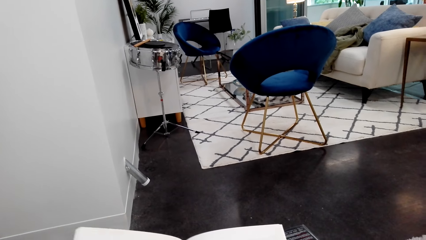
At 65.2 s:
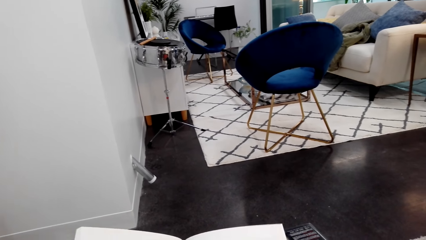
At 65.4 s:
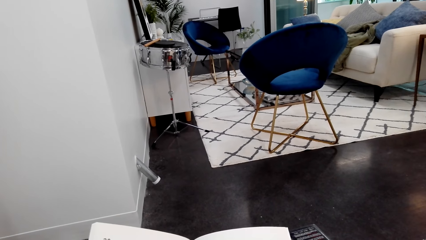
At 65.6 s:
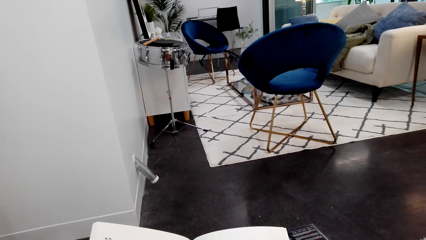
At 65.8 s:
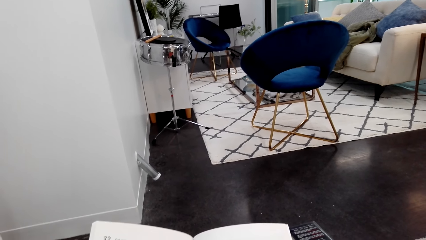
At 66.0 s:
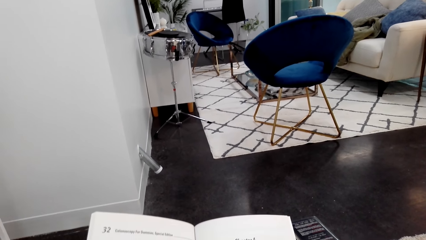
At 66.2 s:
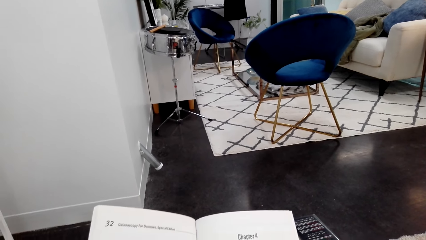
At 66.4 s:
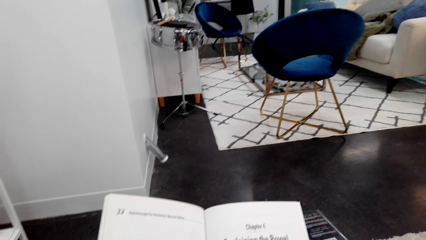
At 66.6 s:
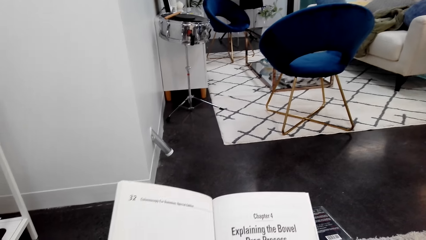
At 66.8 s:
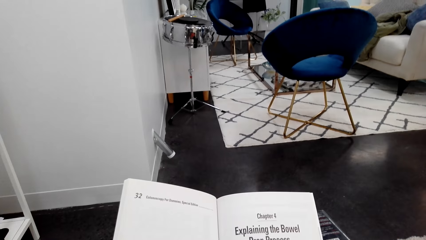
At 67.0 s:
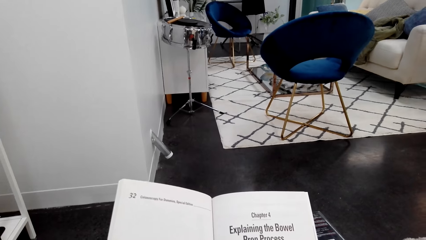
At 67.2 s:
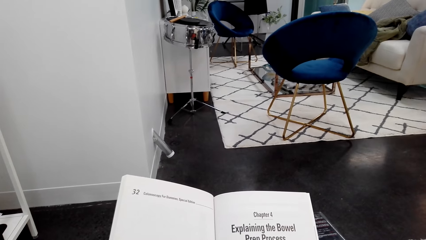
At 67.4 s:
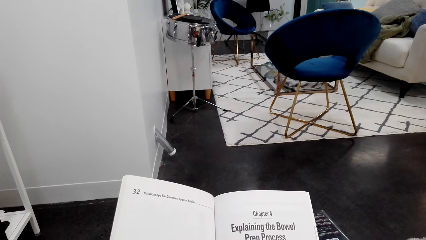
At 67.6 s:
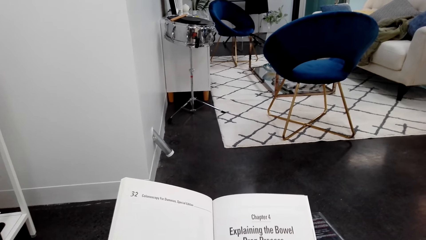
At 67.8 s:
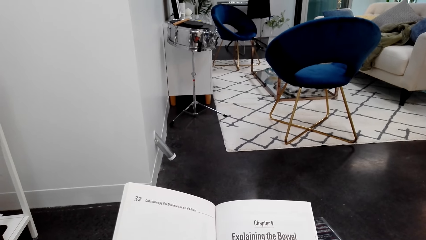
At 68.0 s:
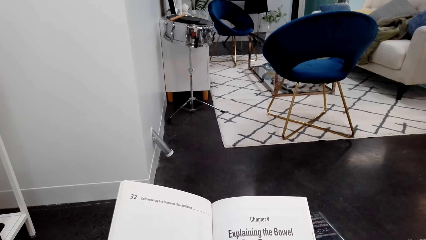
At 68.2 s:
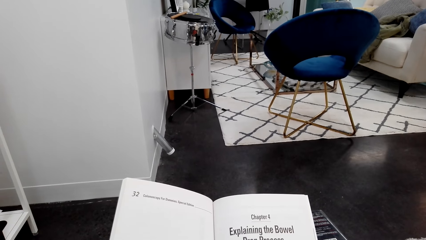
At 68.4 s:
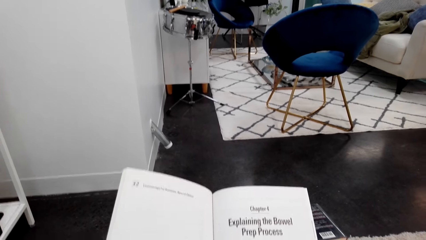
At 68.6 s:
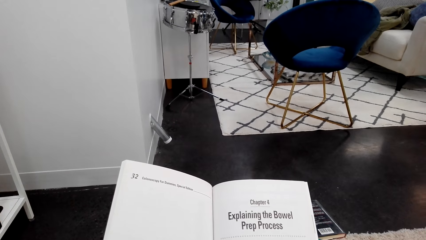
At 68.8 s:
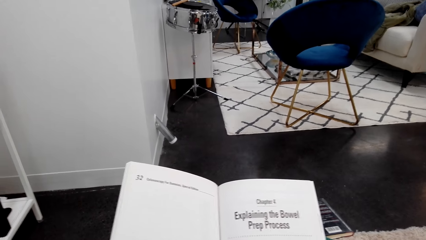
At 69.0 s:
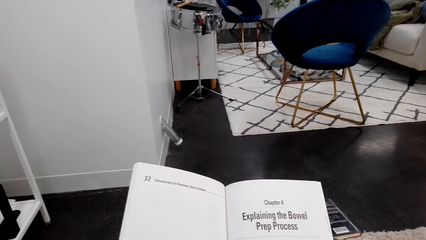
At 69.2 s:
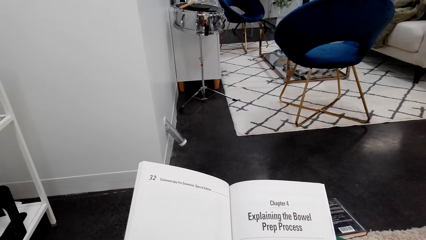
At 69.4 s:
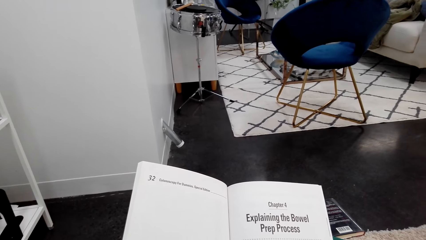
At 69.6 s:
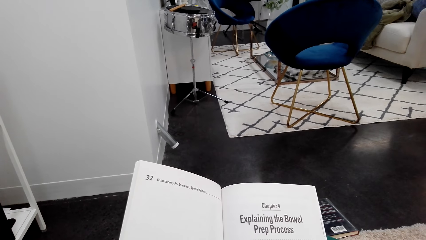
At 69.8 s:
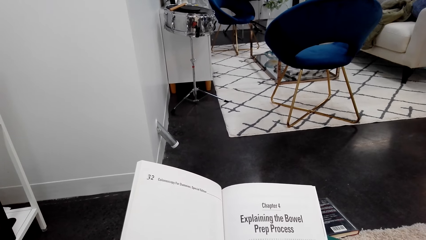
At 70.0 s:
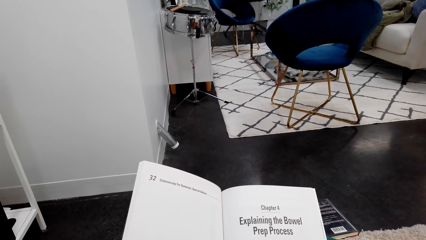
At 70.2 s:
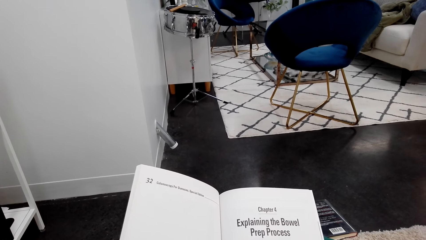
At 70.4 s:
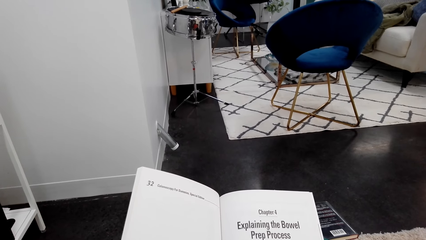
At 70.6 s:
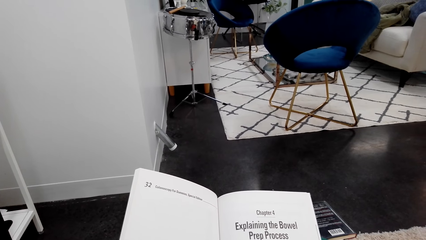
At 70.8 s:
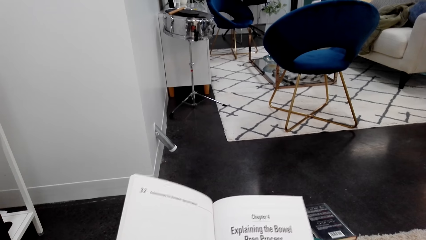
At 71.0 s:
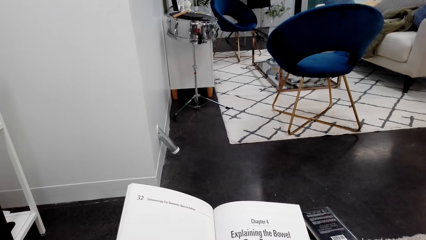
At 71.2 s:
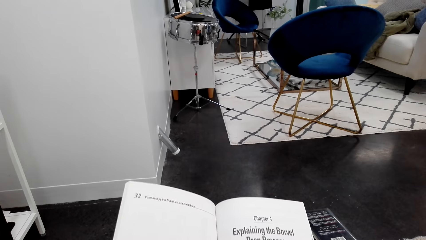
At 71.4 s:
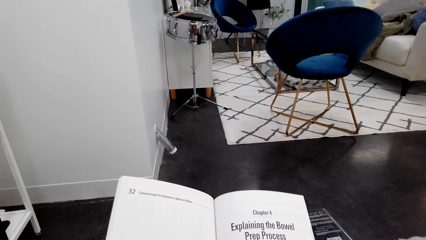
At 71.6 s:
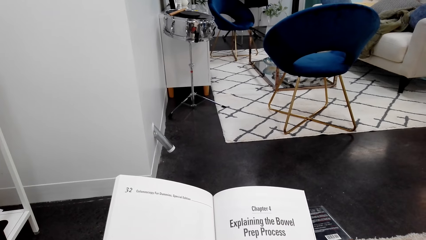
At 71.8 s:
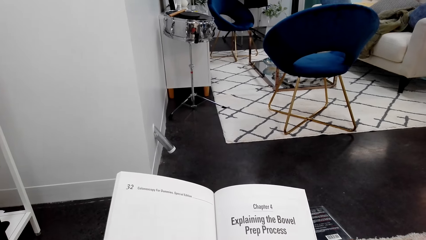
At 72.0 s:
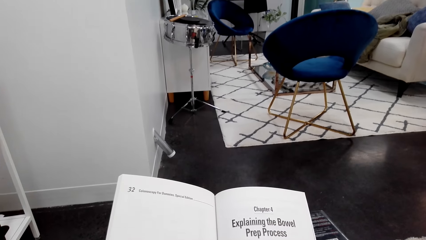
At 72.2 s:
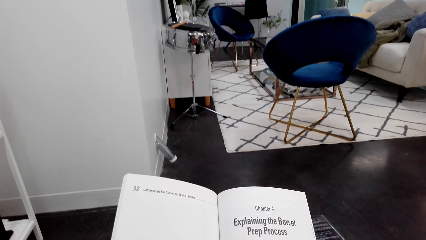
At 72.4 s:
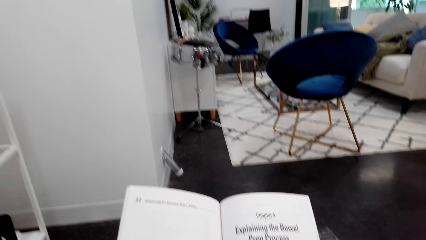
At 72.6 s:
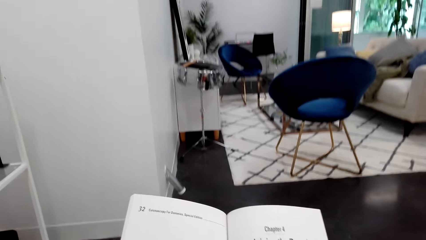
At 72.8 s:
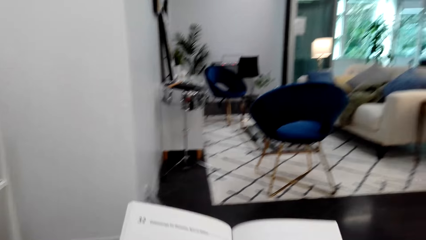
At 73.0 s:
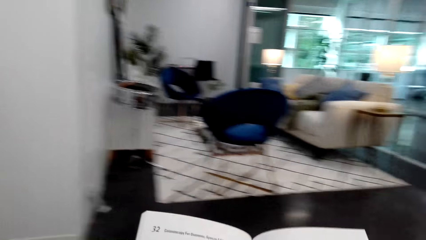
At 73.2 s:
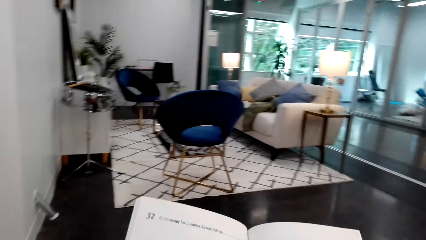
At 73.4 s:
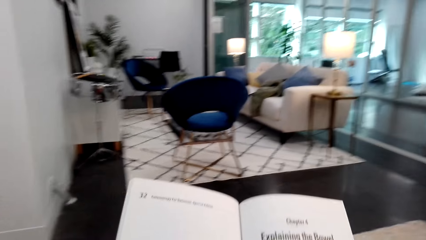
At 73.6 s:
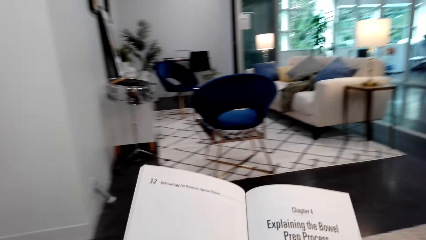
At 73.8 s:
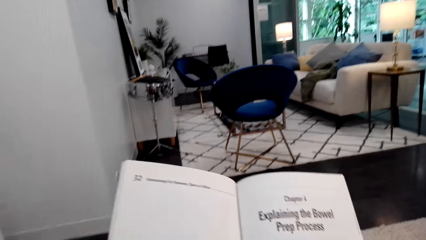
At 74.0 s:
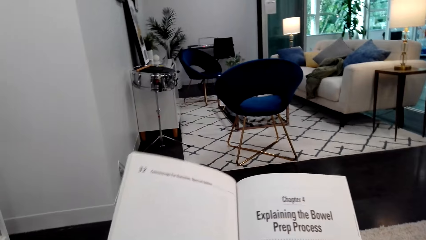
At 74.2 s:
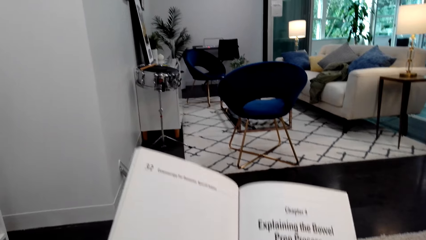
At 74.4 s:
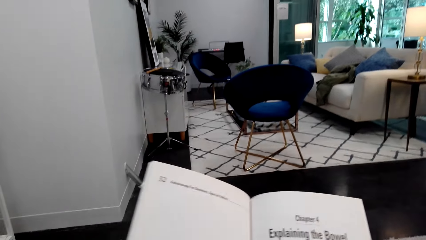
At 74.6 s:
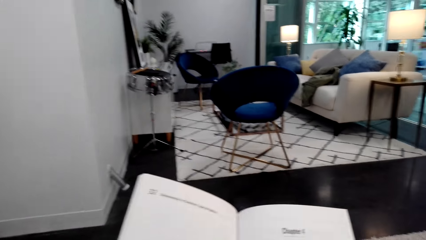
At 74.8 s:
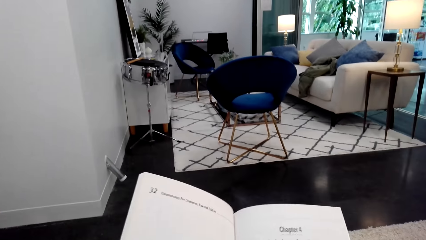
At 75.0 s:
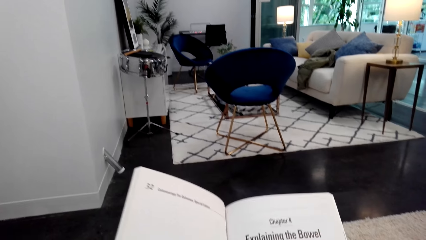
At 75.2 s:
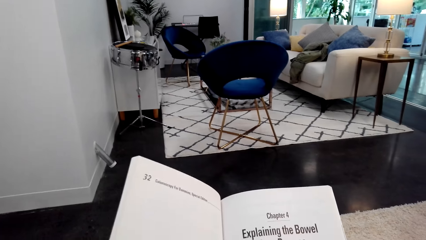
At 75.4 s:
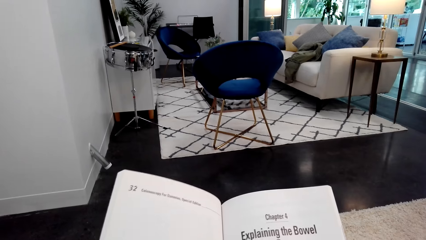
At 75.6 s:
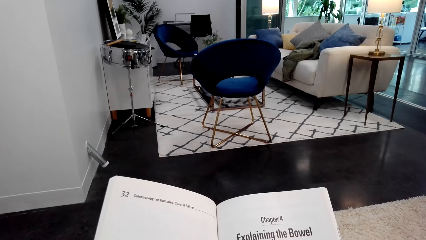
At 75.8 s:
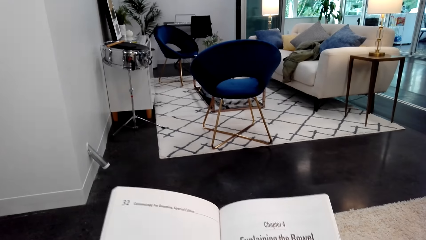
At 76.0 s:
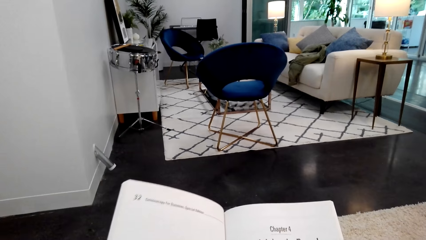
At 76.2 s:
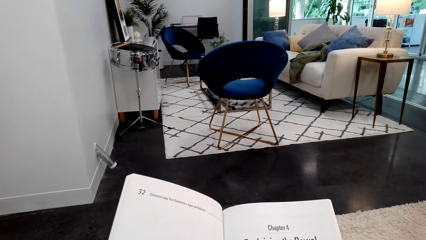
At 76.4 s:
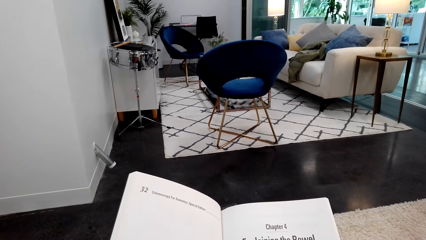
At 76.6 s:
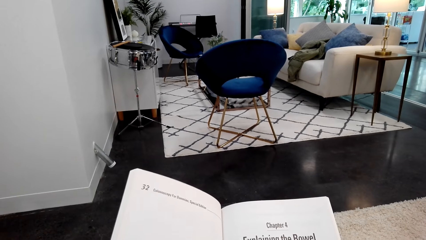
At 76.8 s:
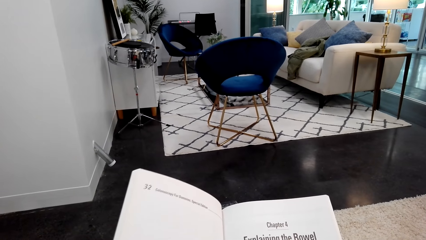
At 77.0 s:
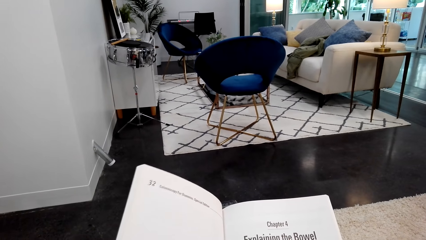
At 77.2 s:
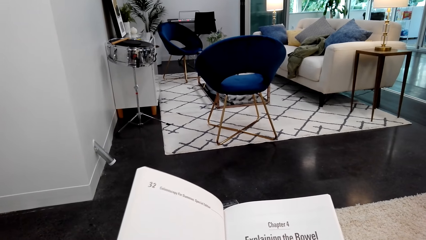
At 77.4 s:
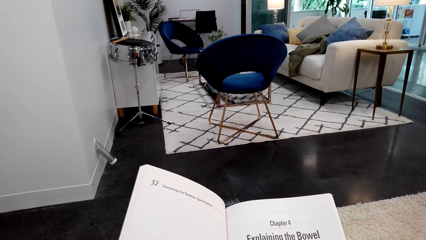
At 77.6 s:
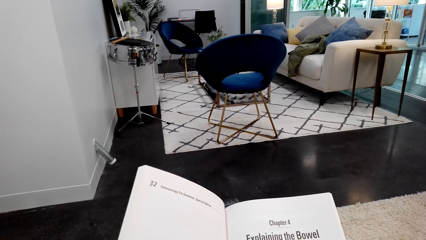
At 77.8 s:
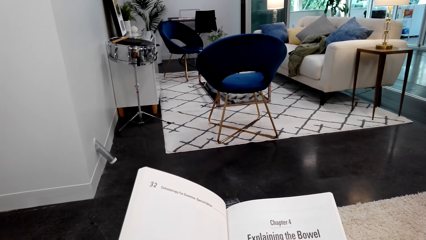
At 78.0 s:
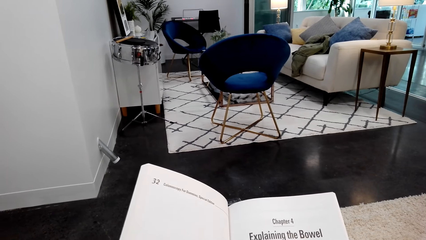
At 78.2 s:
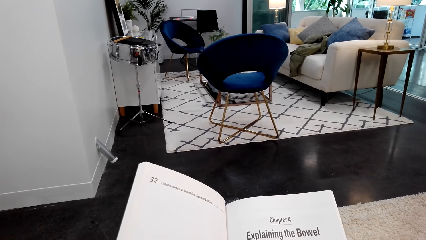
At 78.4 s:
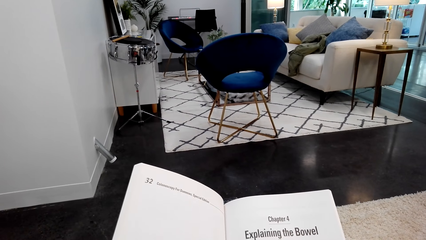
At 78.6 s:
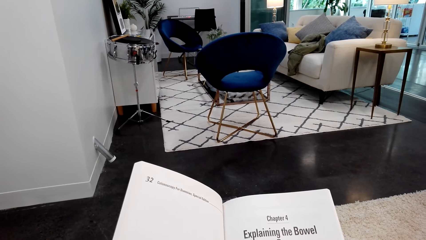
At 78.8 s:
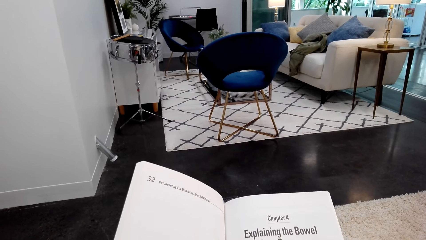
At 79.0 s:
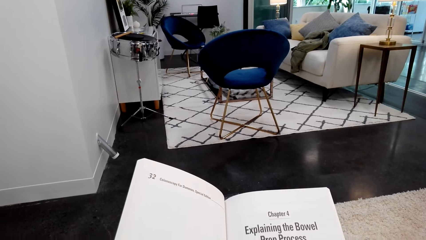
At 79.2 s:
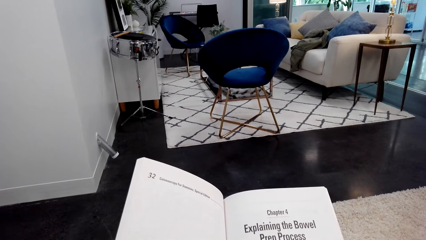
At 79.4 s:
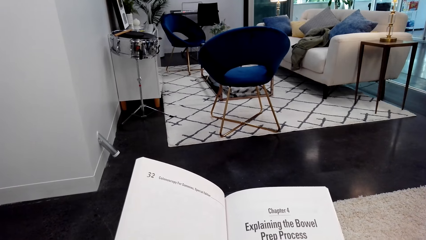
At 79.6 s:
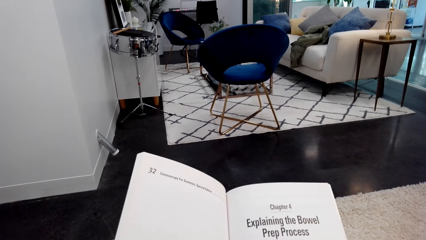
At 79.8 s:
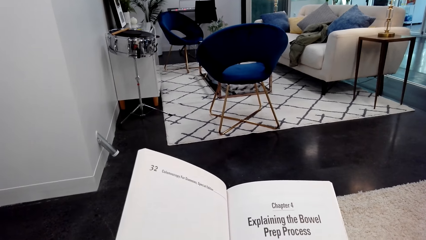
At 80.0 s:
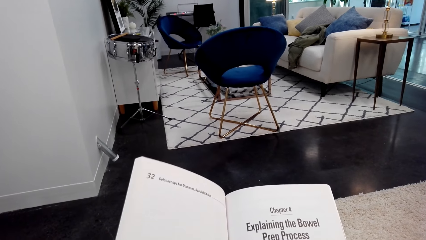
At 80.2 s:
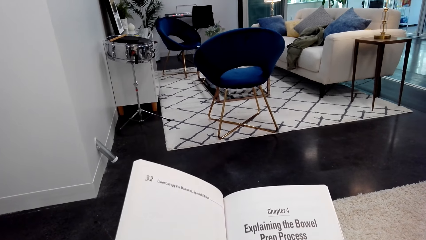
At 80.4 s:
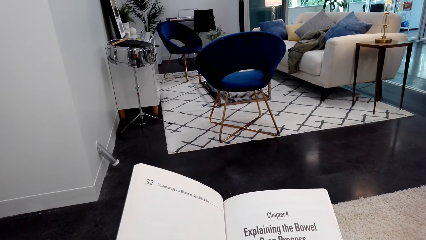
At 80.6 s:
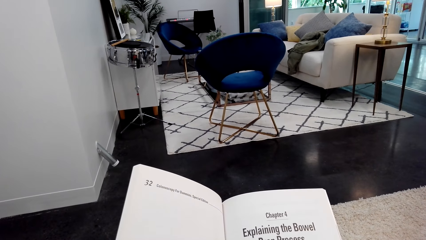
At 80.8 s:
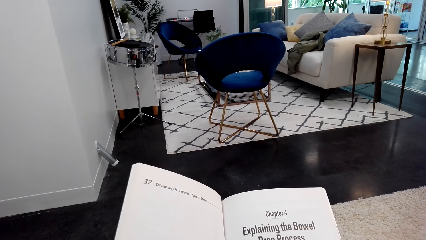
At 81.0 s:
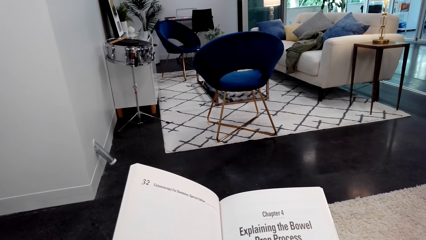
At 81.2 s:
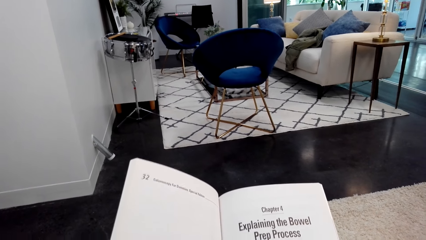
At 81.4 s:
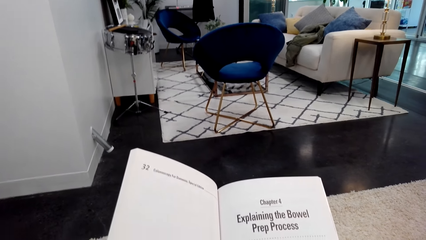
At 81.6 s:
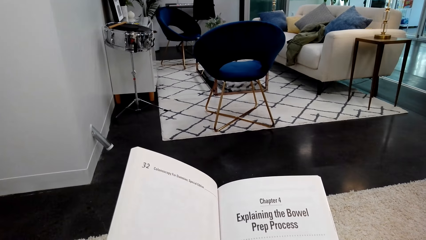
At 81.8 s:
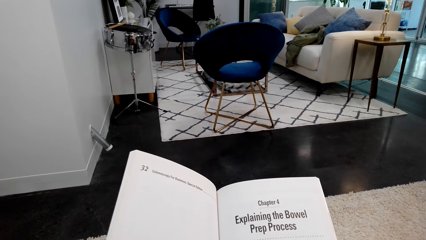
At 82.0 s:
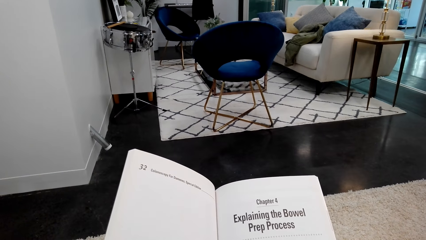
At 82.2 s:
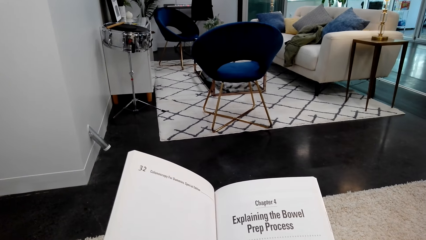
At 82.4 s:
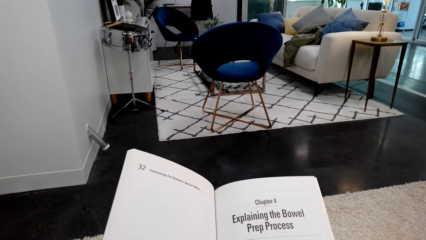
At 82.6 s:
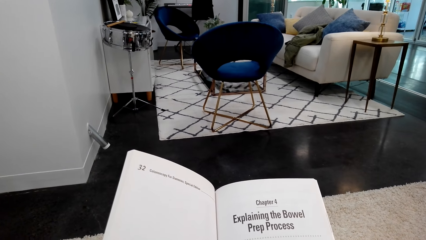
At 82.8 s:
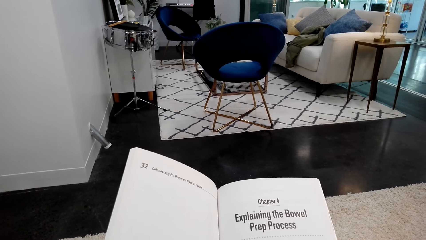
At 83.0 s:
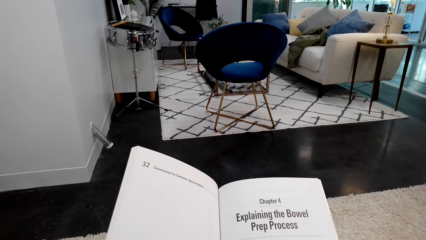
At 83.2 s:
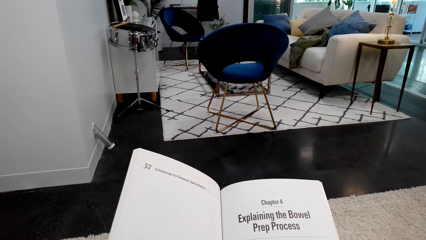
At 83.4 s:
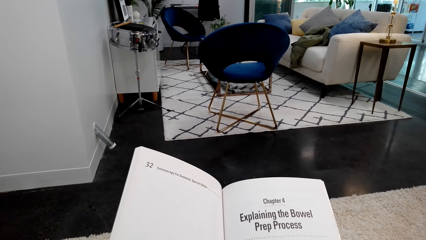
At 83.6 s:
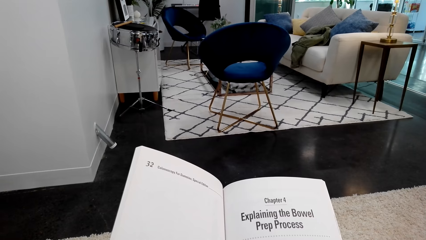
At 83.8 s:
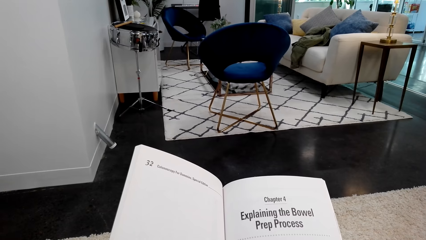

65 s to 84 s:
The camera wearer reads the book. They turn around. They hold the book. They turn around. They hold the book. They turn around.
